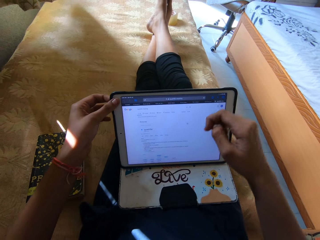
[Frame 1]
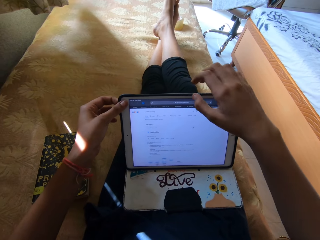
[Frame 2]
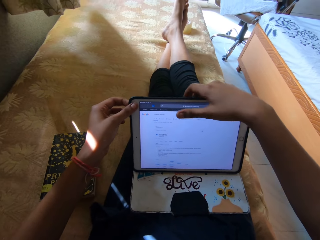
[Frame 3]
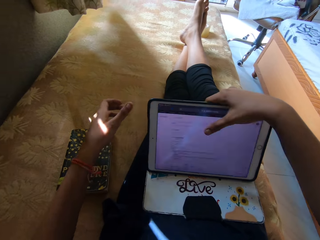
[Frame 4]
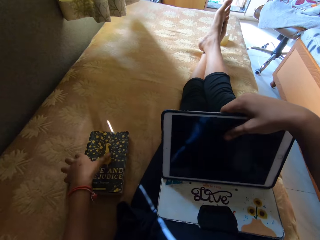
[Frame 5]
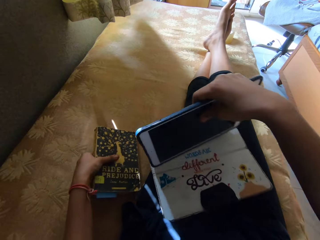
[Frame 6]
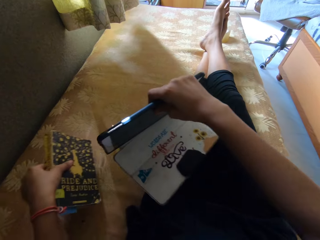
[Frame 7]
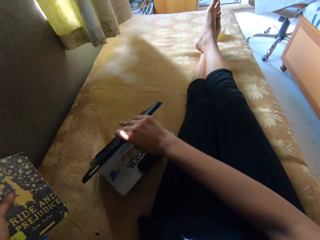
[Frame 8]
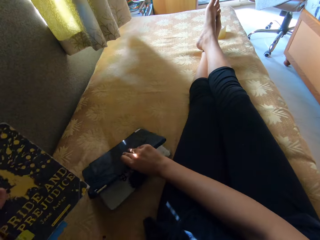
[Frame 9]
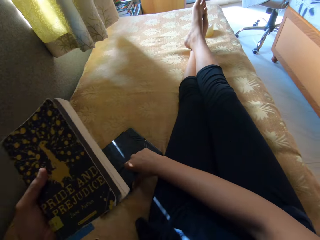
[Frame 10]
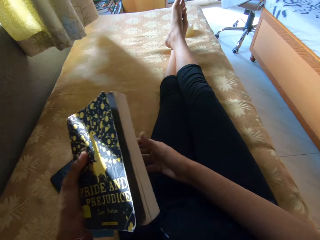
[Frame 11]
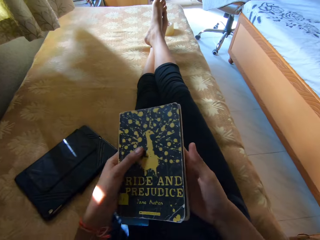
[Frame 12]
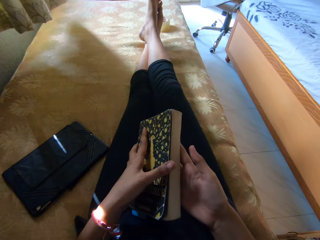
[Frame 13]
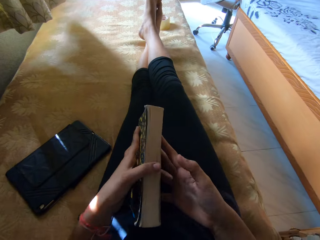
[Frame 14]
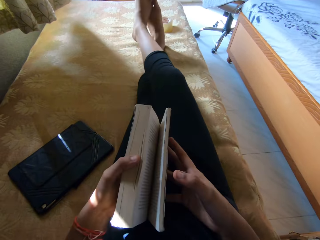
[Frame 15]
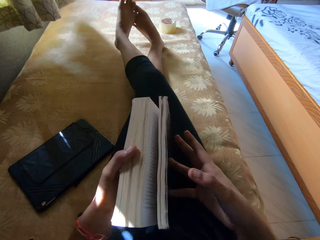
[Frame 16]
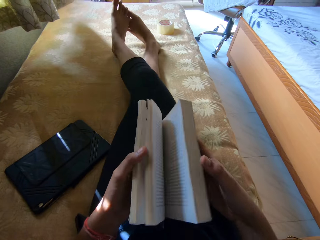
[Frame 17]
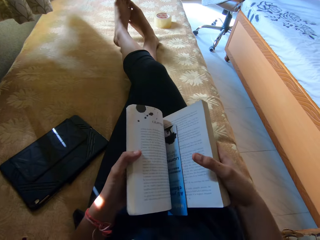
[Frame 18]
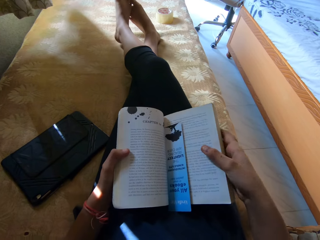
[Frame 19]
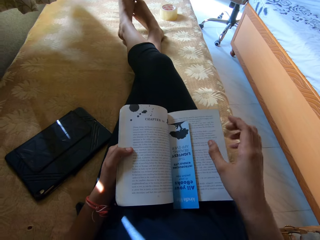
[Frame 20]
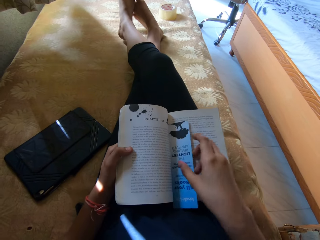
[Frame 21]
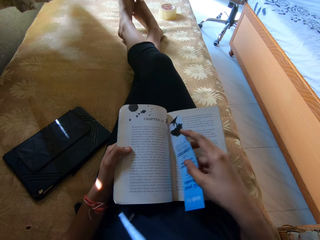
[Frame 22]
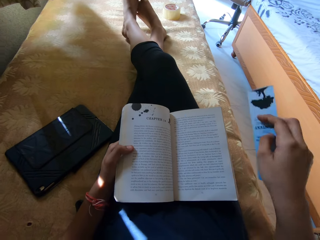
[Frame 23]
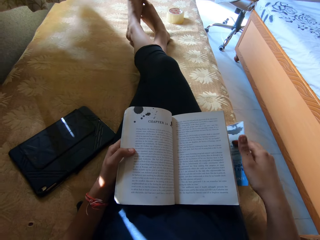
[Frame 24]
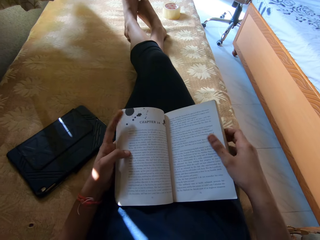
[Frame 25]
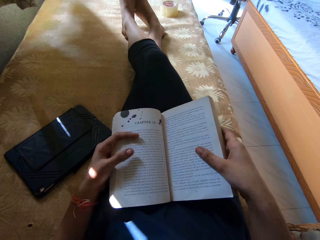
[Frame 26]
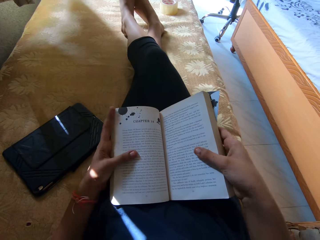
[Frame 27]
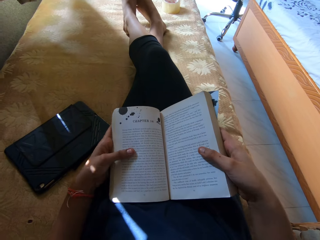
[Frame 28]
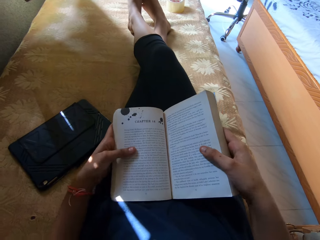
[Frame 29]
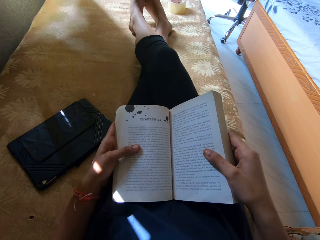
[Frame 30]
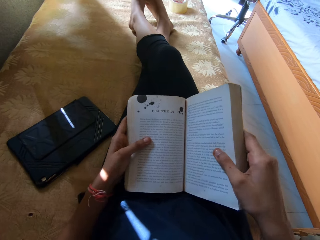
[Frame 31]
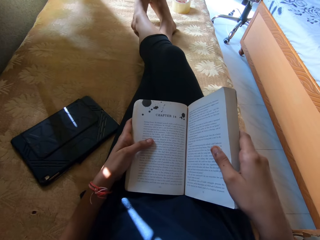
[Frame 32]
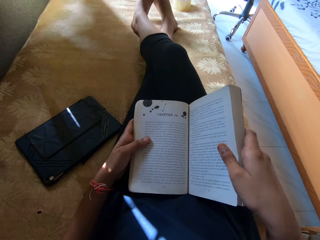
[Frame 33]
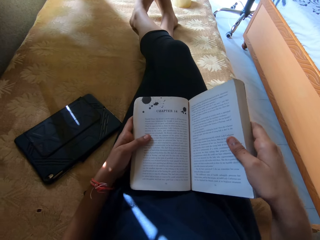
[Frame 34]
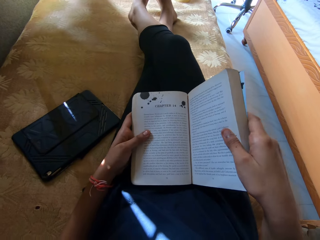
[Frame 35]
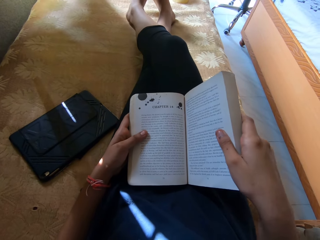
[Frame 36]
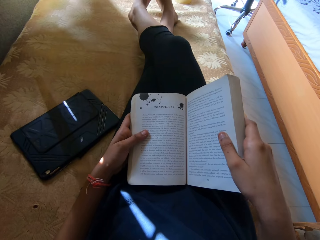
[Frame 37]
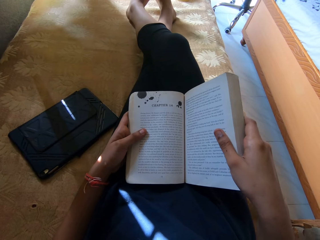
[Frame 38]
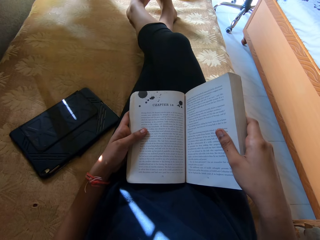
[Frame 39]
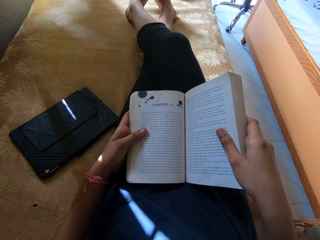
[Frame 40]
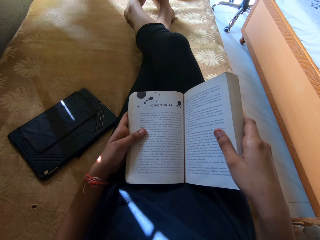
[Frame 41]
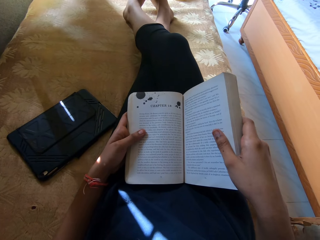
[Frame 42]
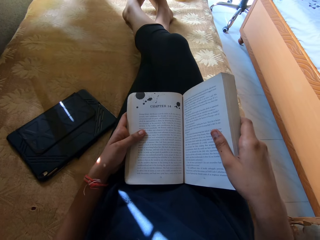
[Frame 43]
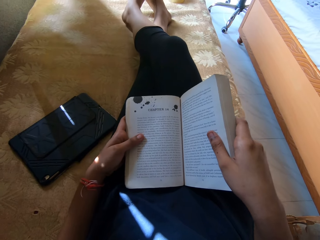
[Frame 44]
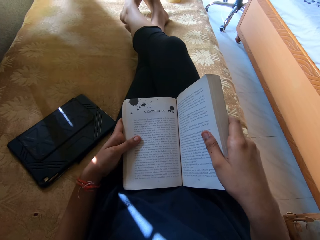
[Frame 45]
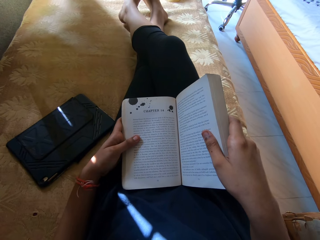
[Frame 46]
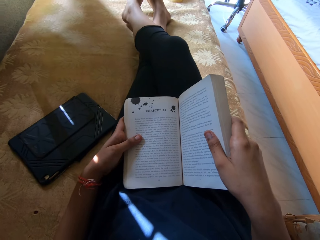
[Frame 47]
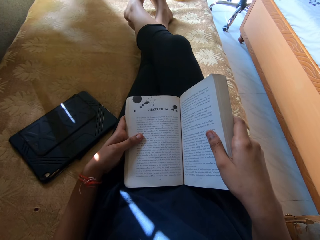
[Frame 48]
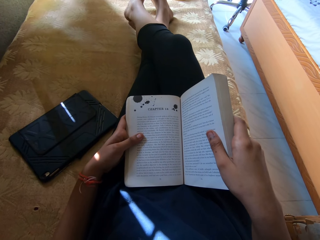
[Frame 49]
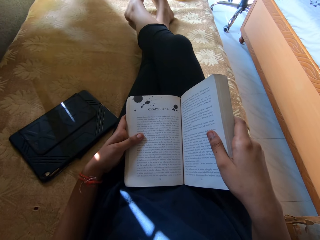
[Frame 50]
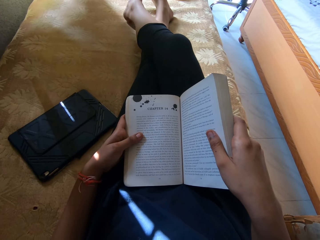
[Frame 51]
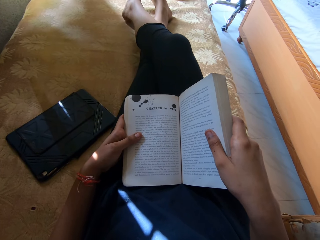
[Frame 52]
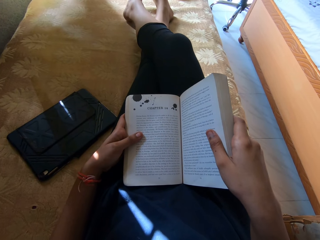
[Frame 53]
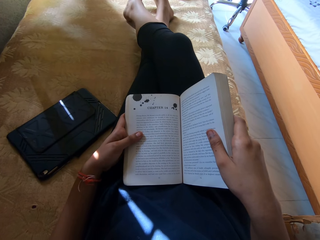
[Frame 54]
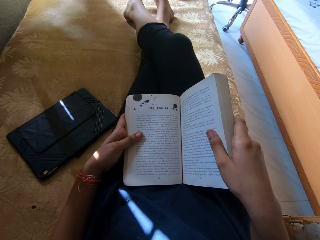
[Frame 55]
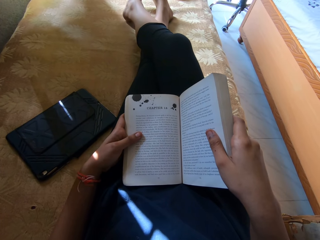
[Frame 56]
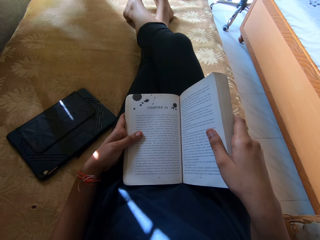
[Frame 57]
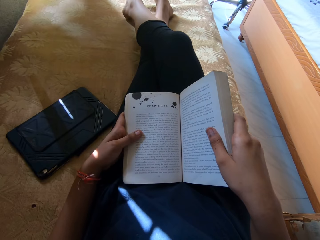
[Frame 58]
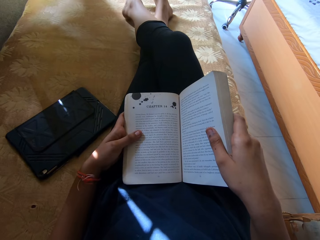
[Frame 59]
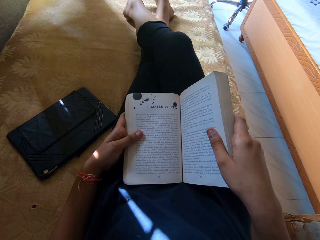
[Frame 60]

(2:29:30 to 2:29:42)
The camera wearer closes the tablet. She puts the tablet phone on the bed. She picks a book from the bed. She opens the book. She removes a piece of paper on the book. She picks up a flyer. She reads the book on her lap. She holds the book.

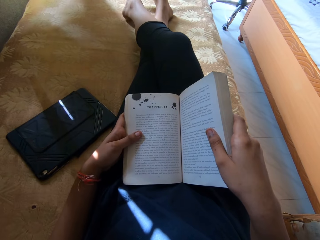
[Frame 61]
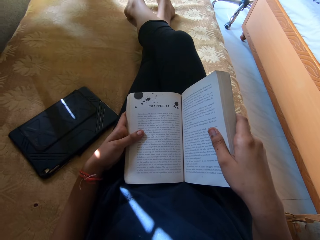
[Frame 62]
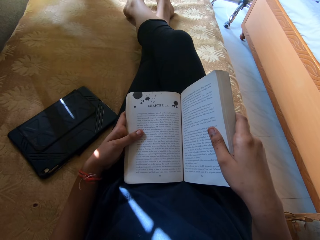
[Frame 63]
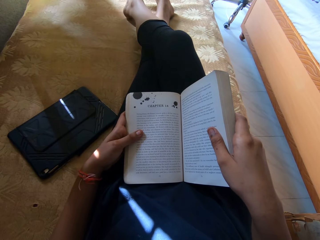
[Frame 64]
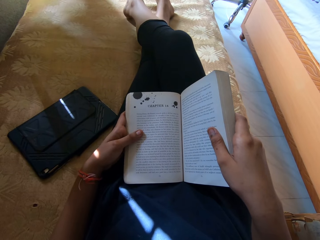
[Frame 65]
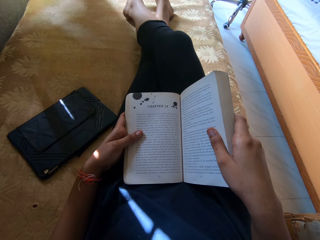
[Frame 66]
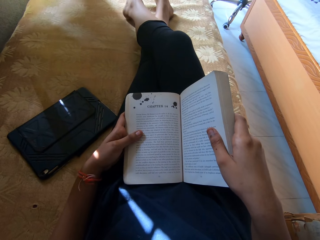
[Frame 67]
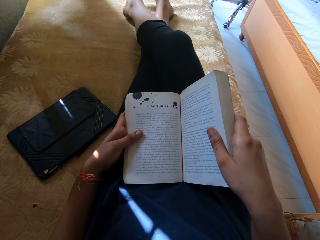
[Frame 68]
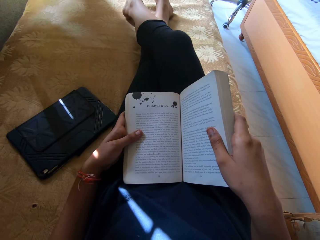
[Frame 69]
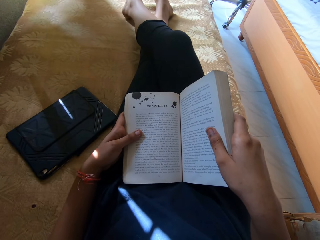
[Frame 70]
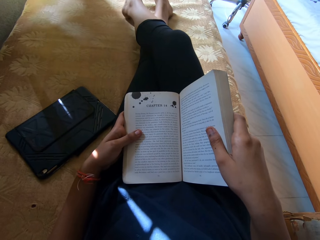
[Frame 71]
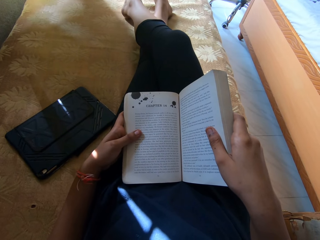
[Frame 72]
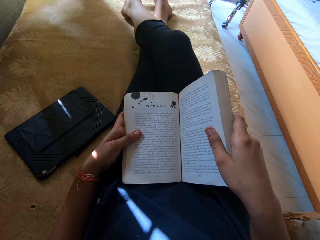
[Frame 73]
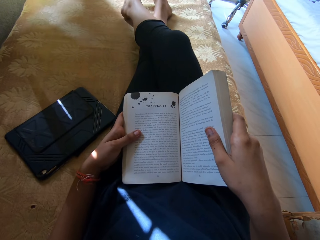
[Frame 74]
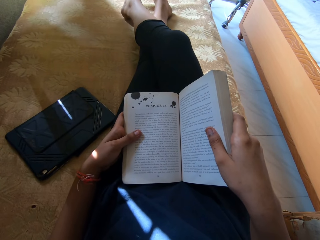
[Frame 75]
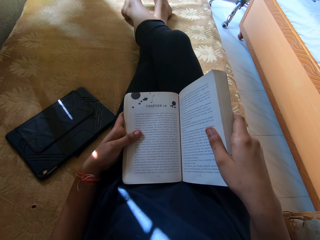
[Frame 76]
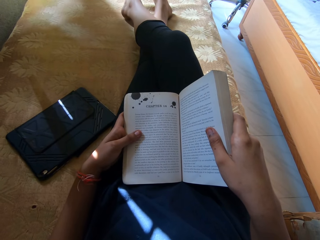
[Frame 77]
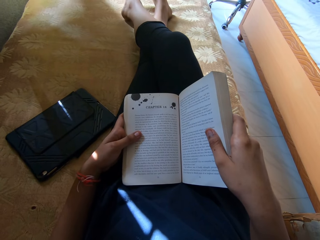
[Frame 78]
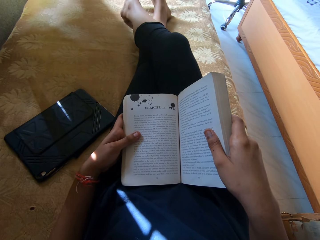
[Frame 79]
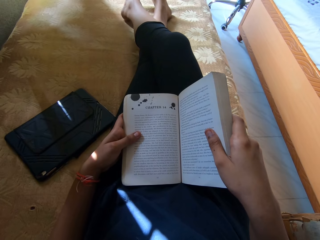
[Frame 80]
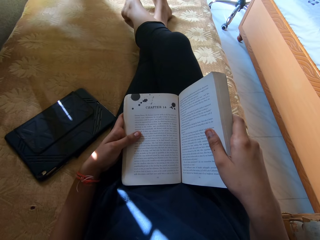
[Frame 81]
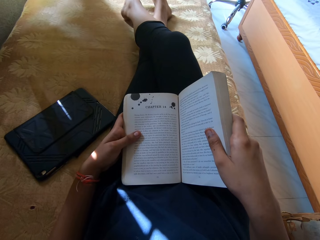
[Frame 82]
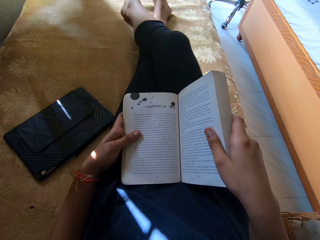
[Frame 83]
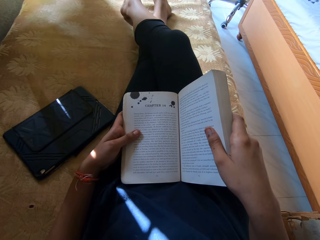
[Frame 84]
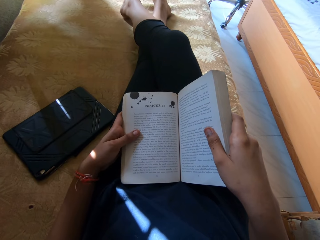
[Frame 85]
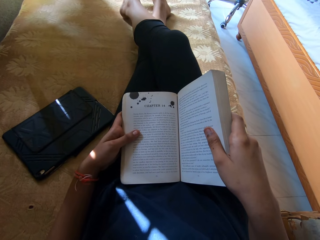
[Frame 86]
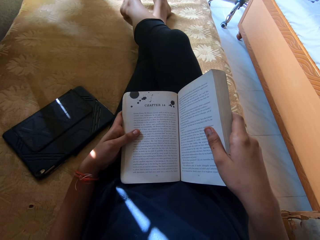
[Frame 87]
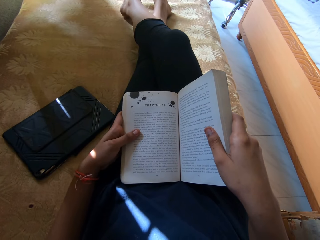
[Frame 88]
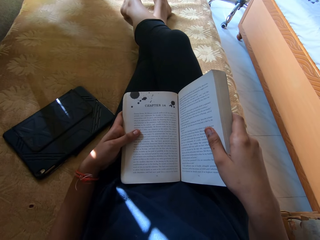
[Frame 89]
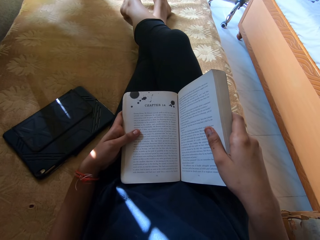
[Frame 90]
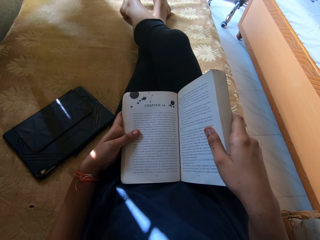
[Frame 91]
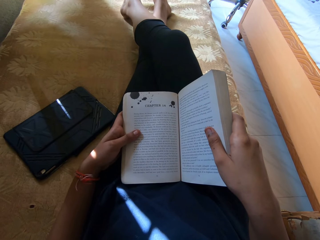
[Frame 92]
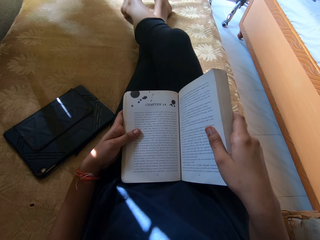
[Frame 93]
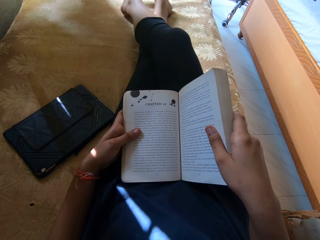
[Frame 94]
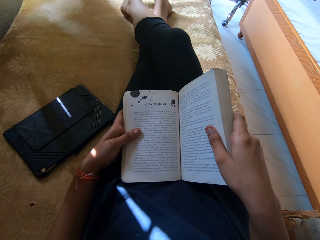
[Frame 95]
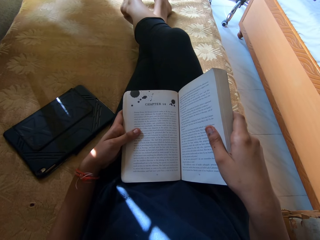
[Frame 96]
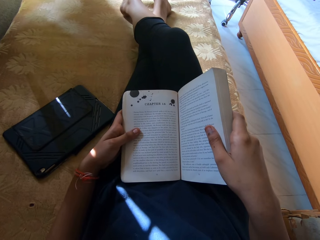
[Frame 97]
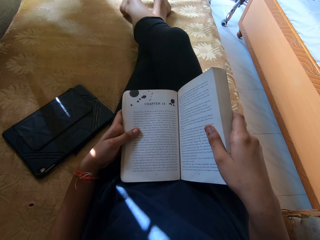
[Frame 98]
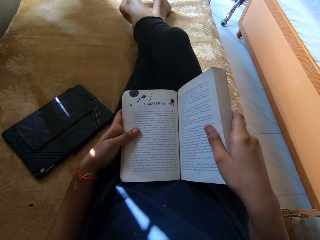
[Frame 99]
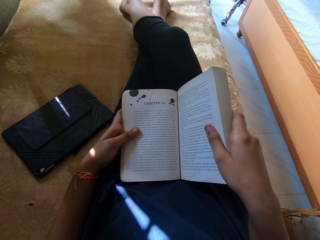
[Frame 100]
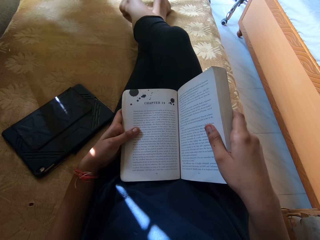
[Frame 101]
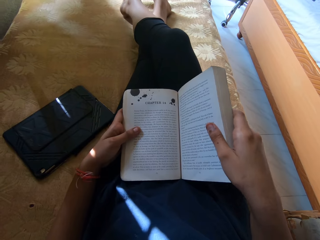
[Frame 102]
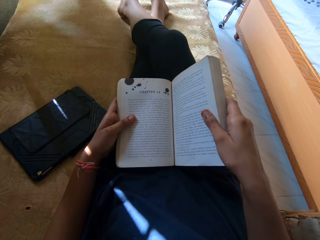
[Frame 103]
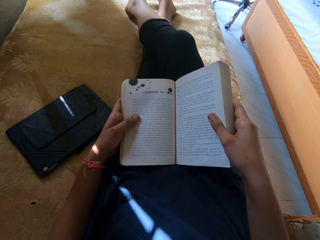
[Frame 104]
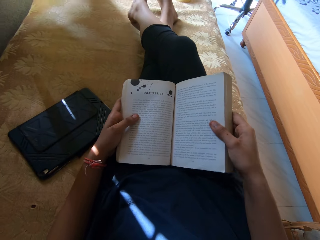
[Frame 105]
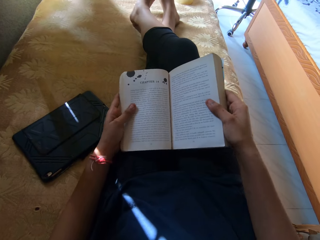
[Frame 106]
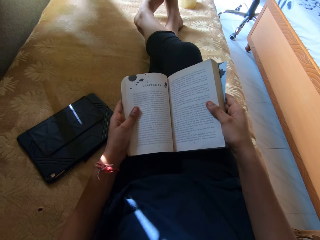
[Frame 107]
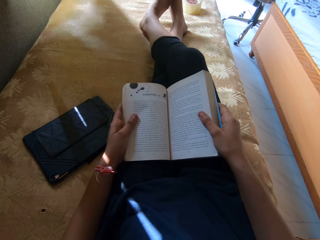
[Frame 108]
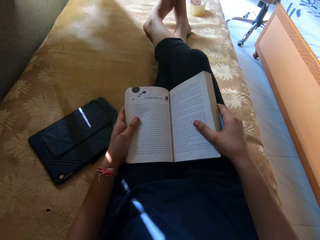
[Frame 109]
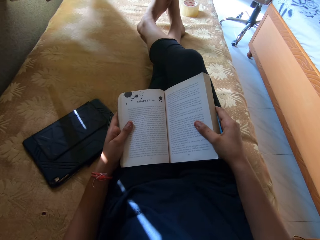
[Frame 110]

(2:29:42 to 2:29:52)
The camera wearer reads a book.
